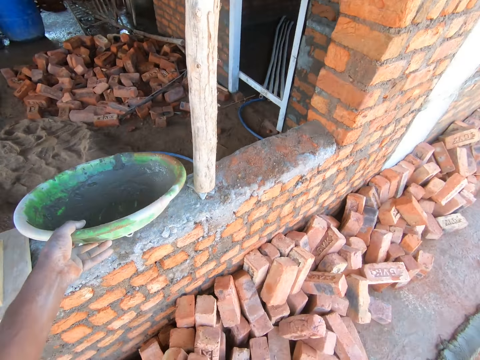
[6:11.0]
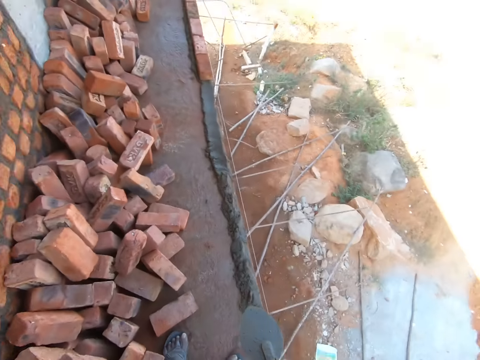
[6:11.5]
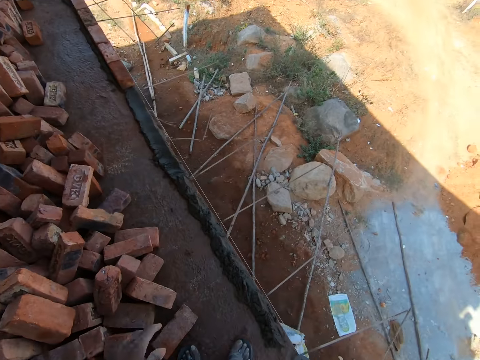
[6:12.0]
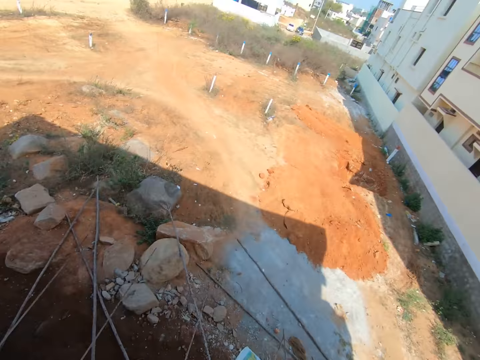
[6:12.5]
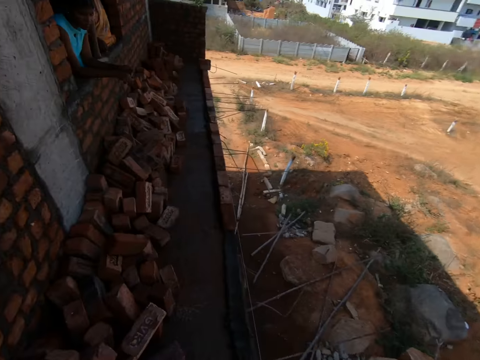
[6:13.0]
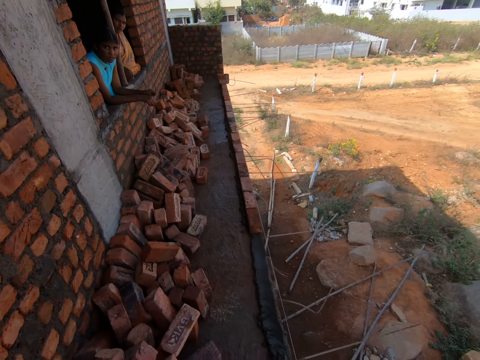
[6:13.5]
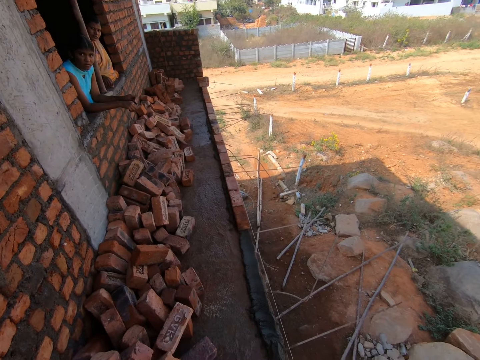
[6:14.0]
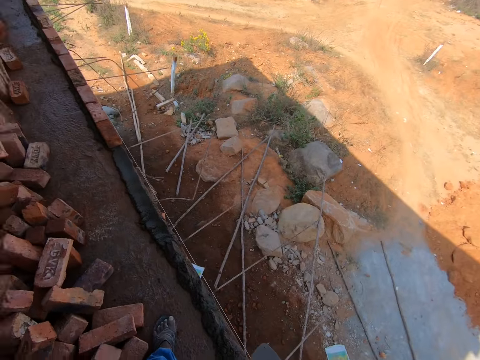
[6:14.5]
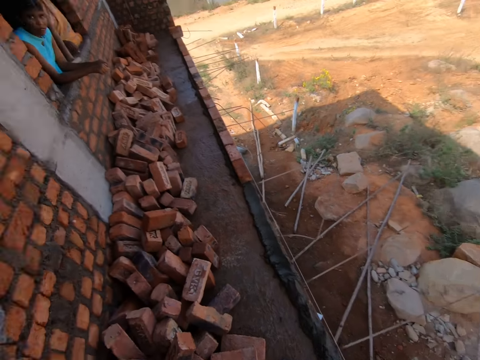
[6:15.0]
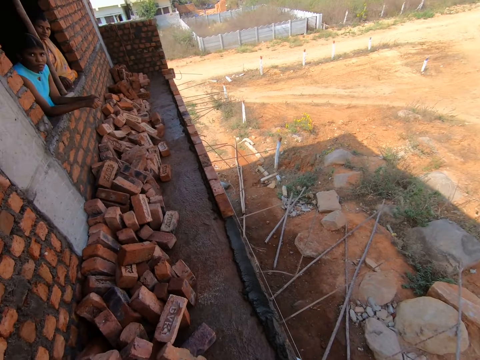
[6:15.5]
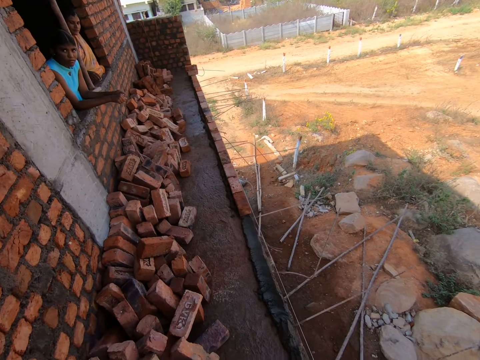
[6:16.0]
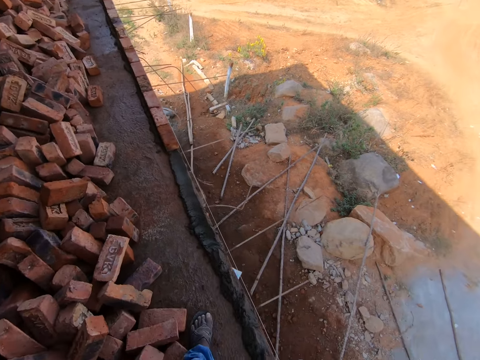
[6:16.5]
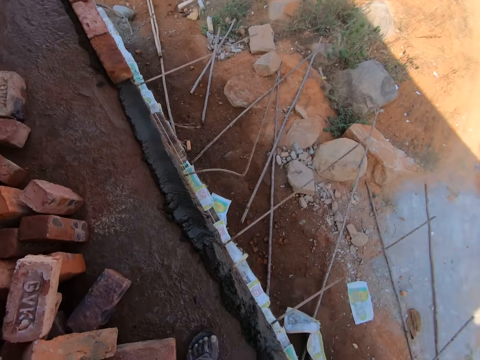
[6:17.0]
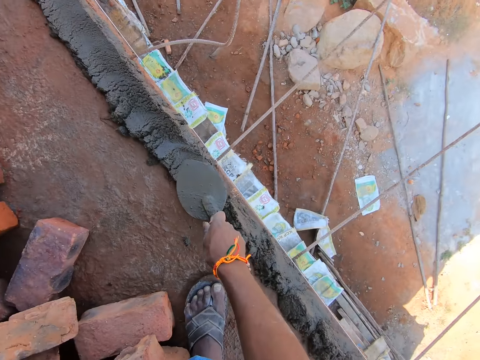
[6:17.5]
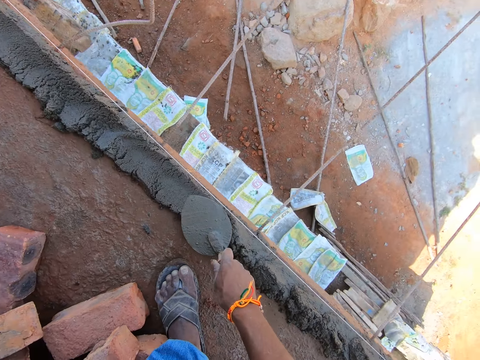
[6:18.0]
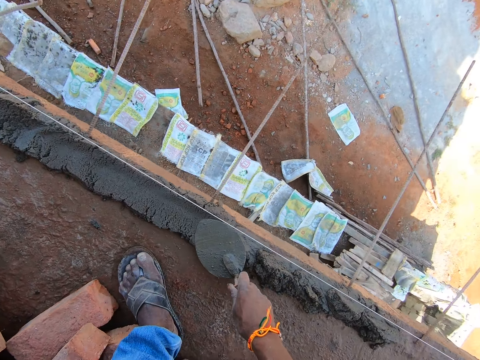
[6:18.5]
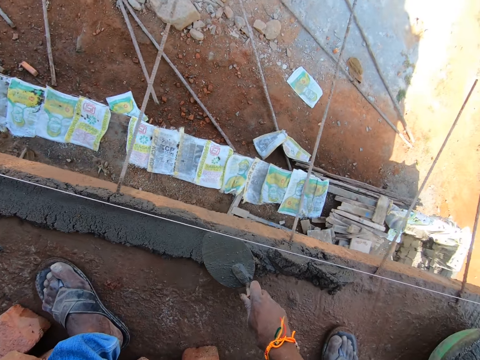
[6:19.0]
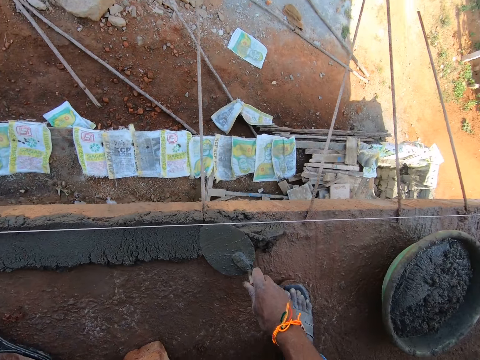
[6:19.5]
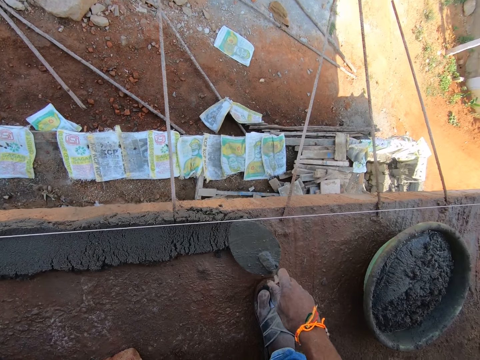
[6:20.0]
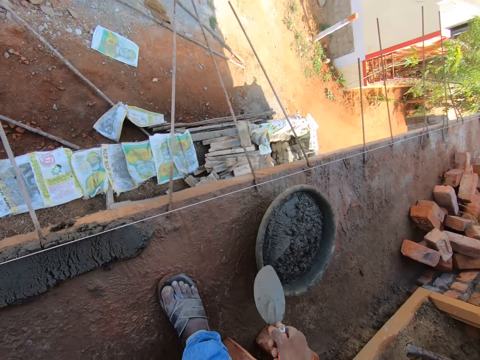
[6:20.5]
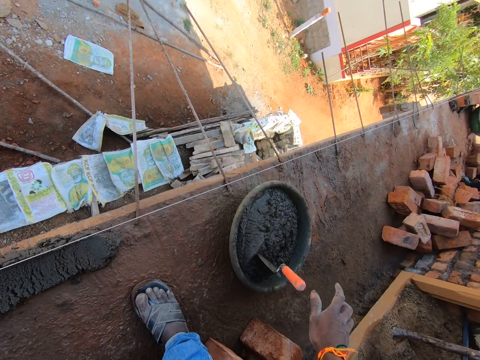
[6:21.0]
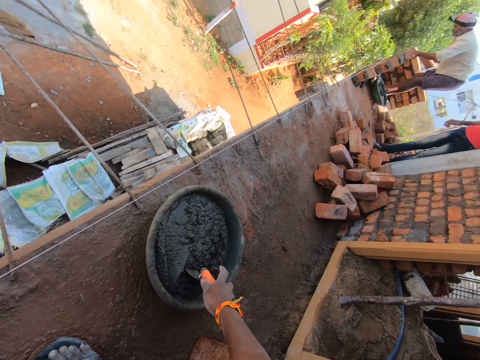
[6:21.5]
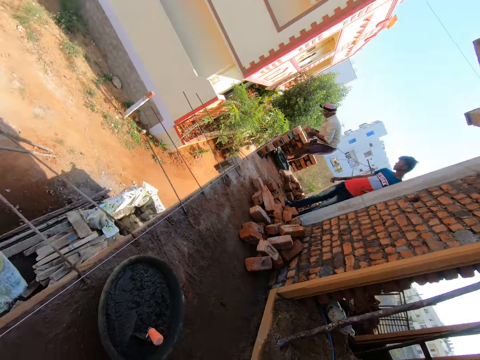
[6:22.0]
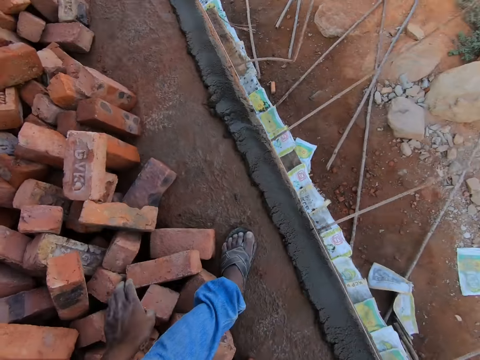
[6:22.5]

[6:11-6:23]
The camera wearer puts the basin on the window. They look around. They interact with a lady. They spread the cement on the floor. They put the shovel in the basin of cement.

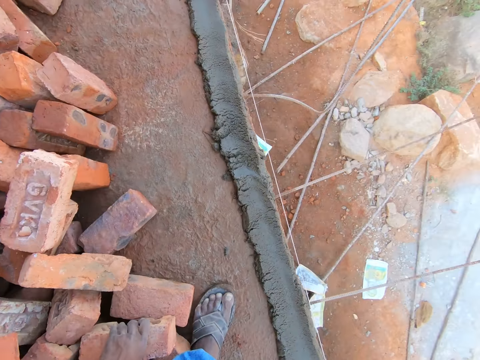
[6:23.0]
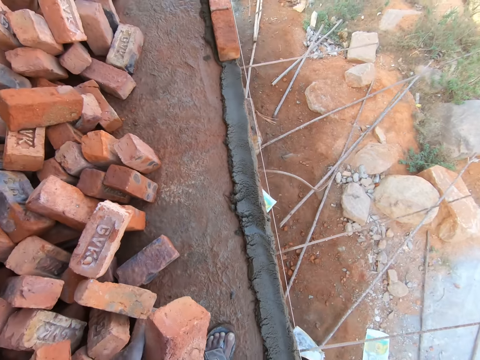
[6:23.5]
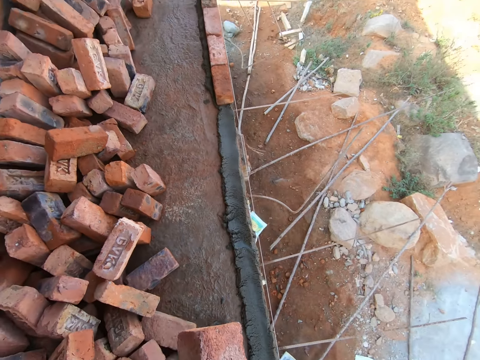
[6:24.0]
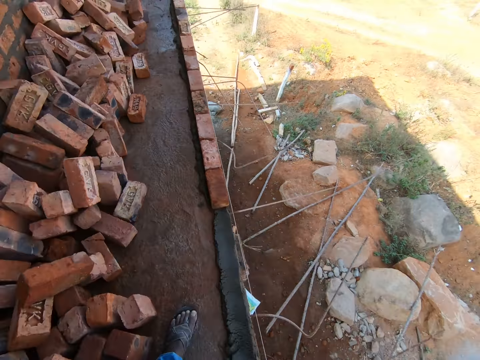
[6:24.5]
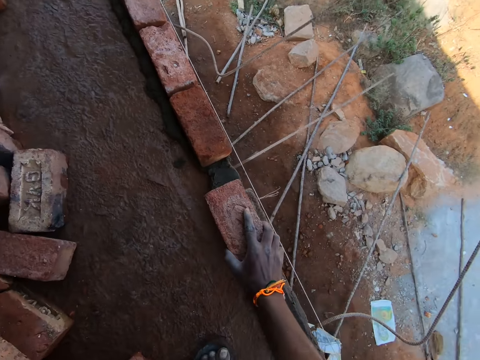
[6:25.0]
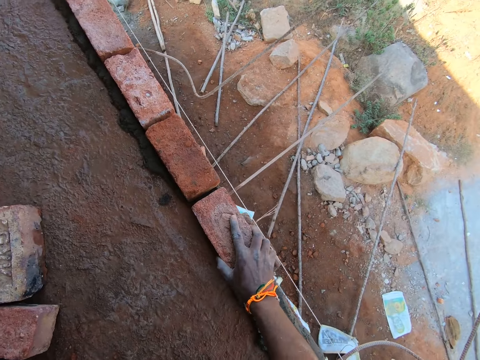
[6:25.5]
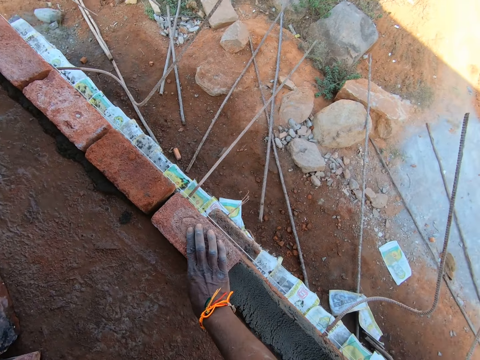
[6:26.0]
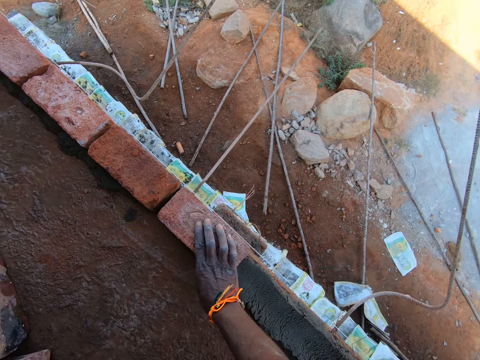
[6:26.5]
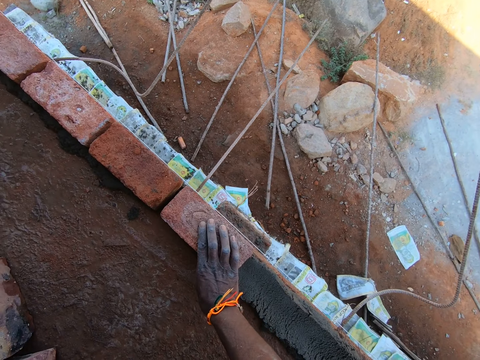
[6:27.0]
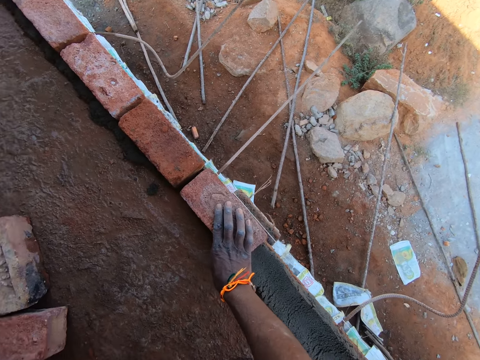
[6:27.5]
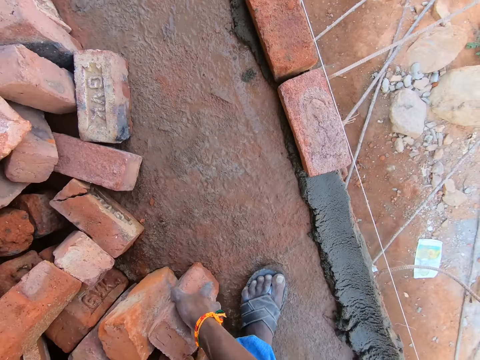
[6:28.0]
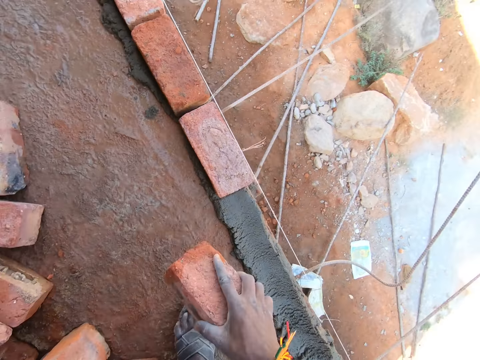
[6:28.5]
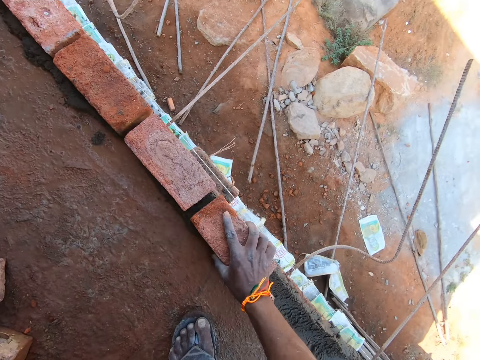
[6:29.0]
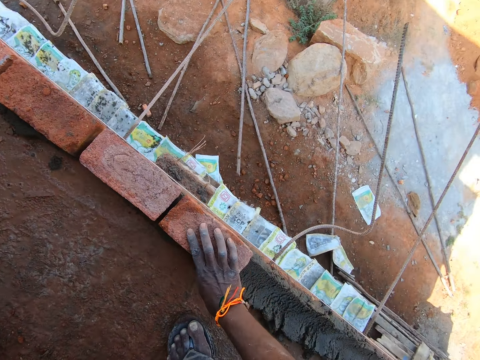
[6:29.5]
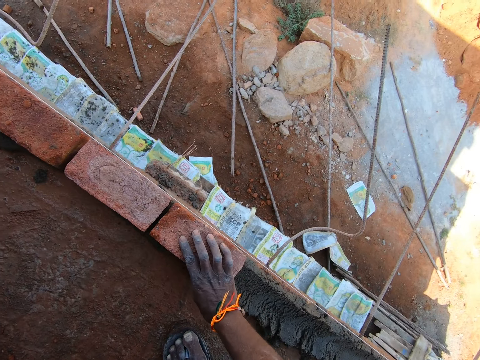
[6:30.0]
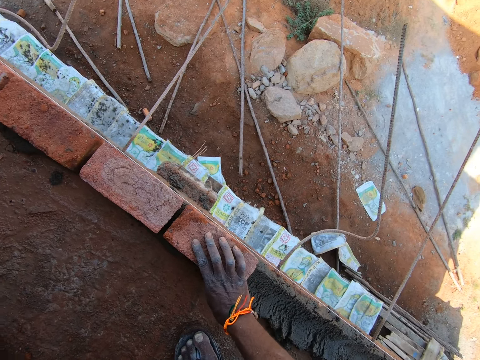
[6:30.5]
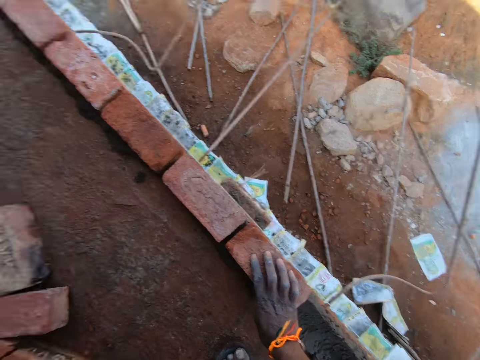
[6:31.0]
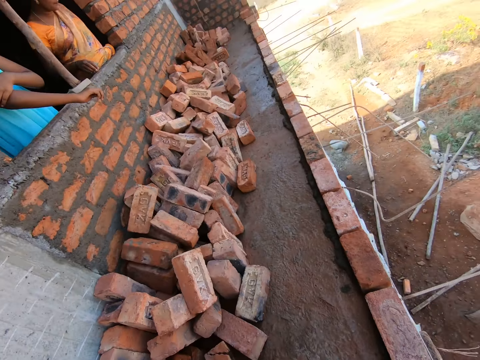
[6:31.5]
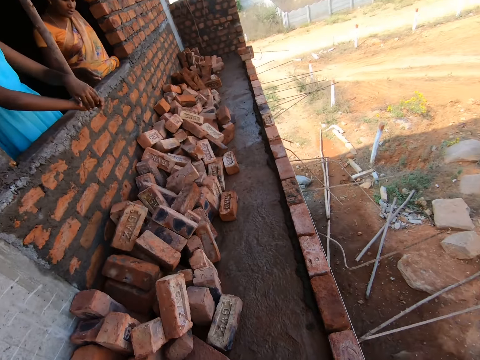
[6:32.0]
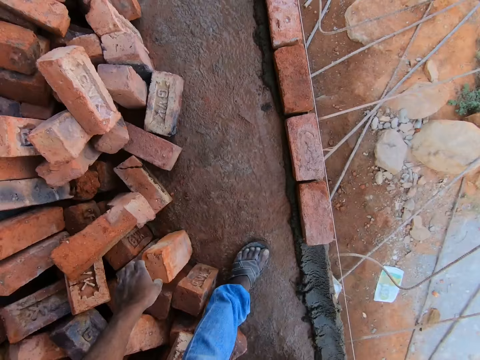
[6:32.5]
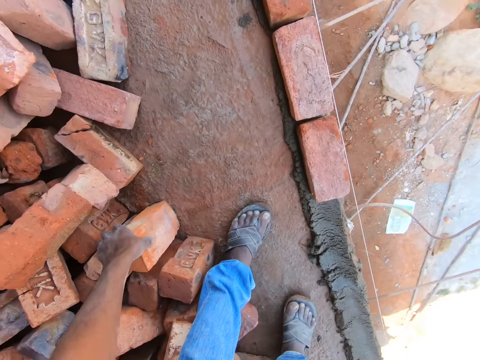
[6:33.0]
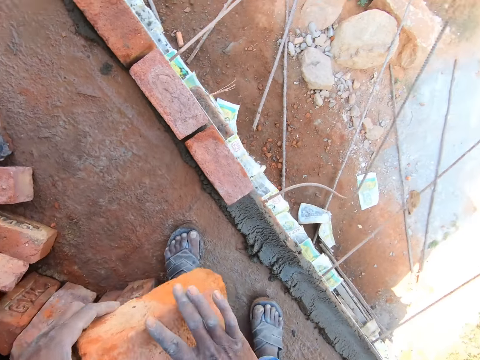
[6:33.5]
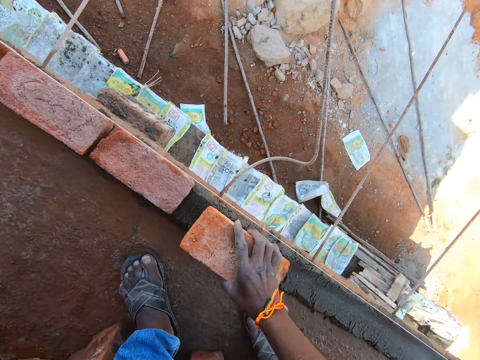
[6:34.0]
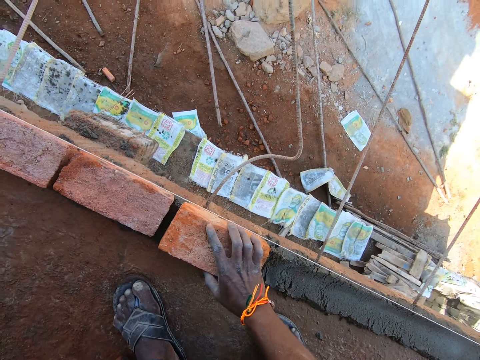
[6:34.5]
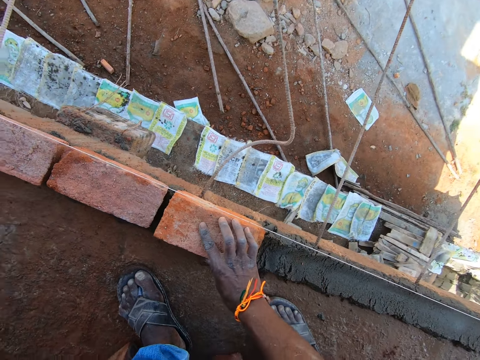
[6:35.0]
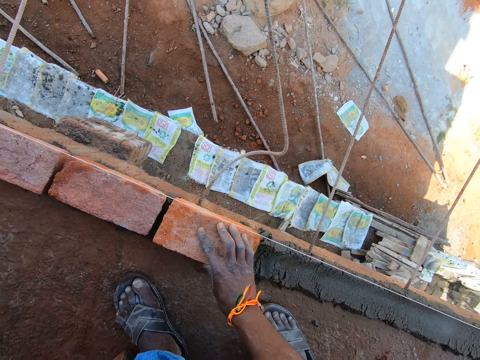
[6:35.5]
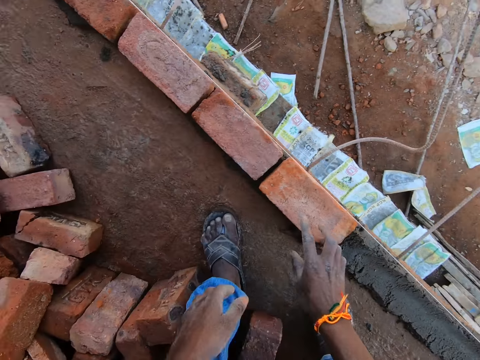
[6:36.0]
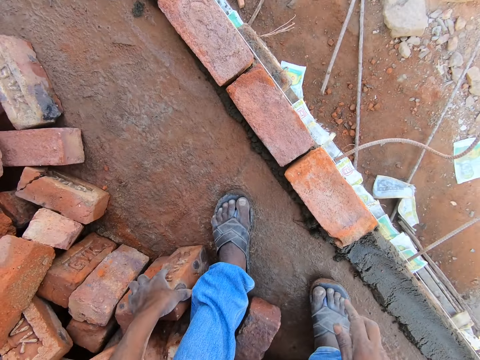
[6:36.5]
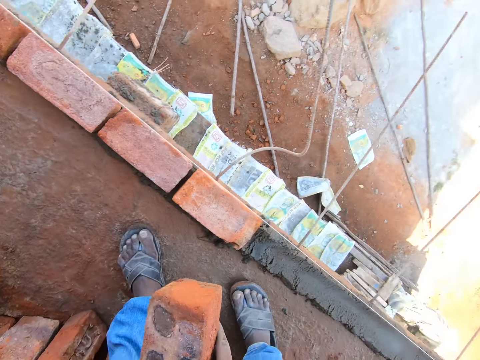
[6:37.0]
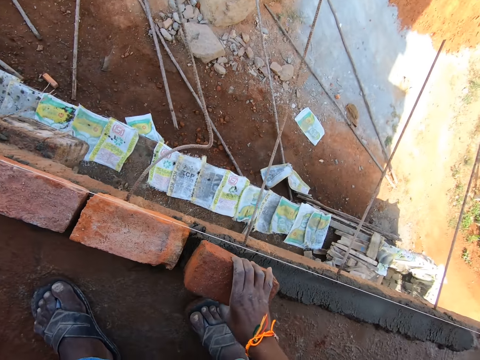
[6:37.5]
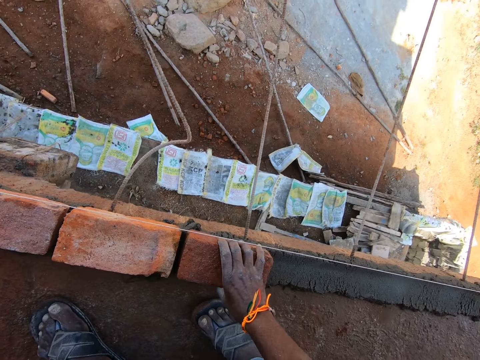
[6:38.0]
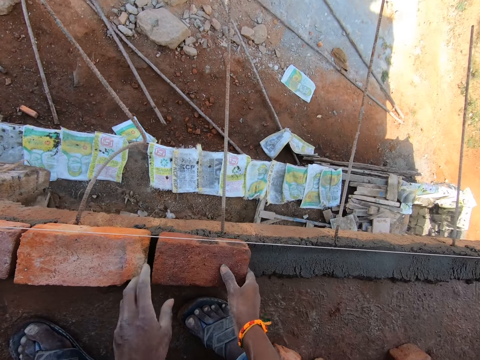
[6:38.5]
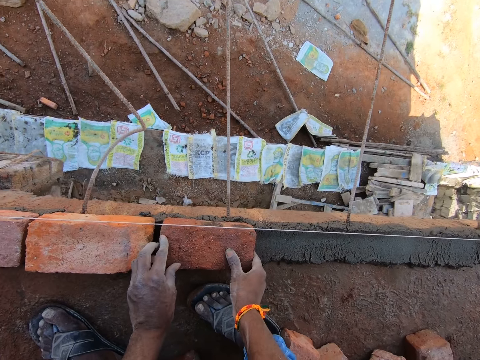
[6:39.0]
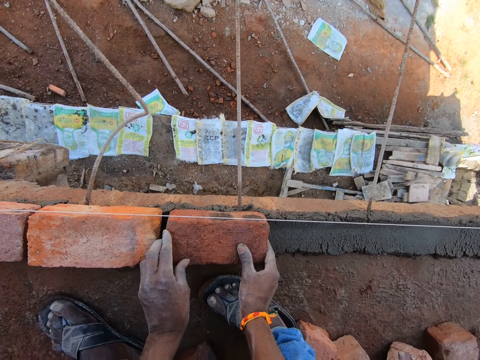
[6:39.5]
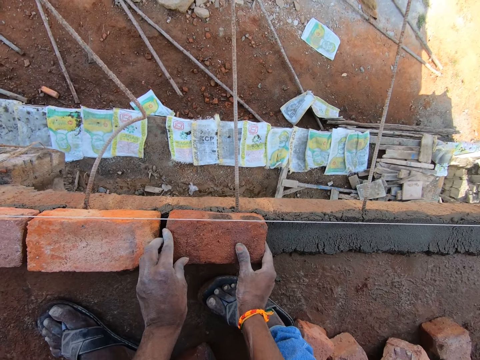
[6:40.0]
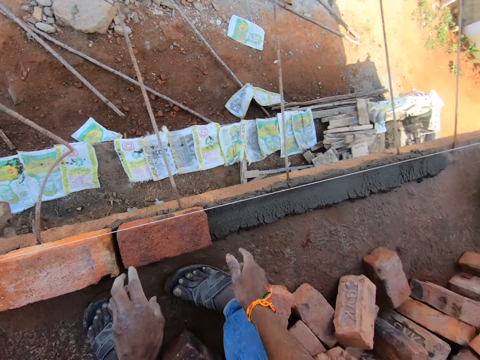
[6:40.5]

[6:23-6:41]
The camera wearer picks a brick. They arrange bricks on the cement or sand on the floor. They hold a brick. They pick a brick and place the brick on the sand. They interact with a girl. They pick a brick and place the brick on the sand. They pick a brick. They arrange bricks on the cement. They hold a brick.
